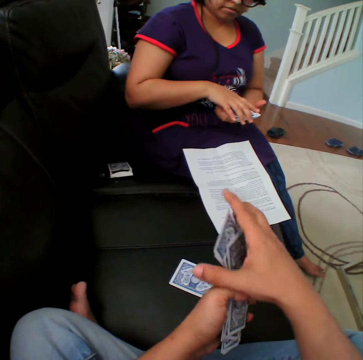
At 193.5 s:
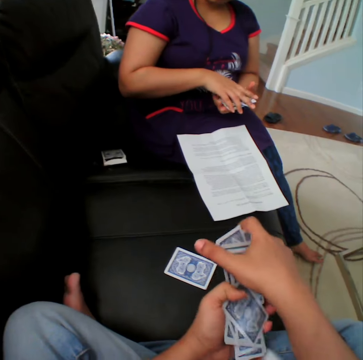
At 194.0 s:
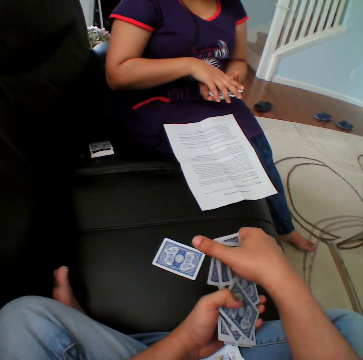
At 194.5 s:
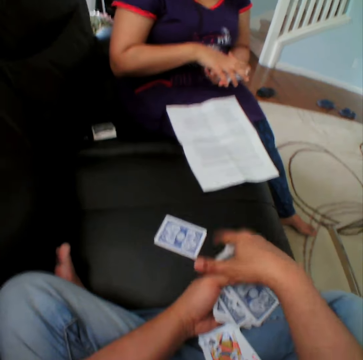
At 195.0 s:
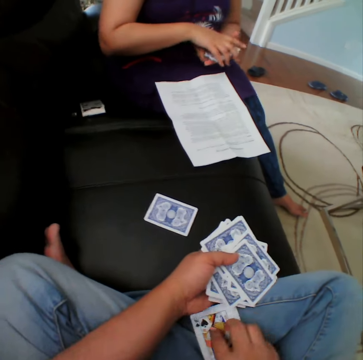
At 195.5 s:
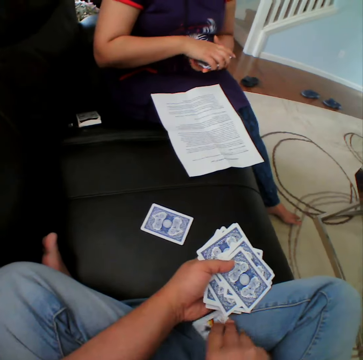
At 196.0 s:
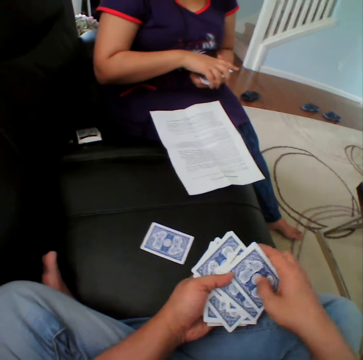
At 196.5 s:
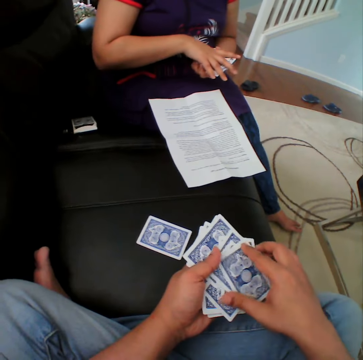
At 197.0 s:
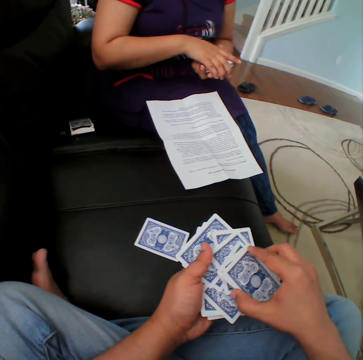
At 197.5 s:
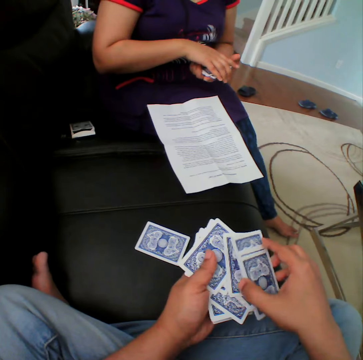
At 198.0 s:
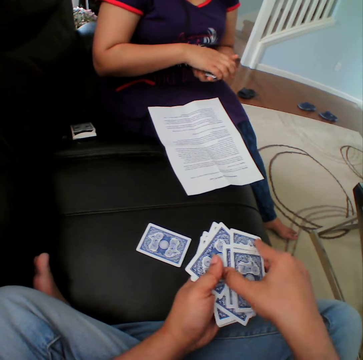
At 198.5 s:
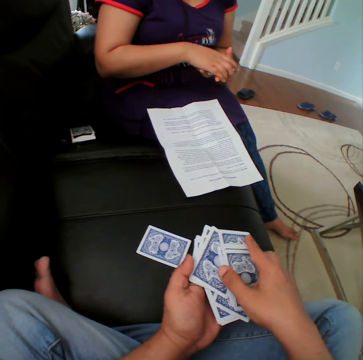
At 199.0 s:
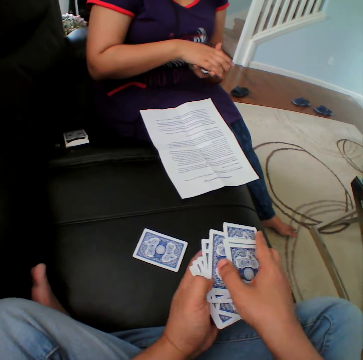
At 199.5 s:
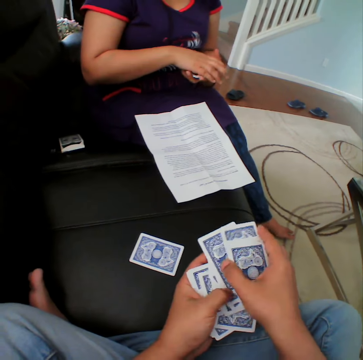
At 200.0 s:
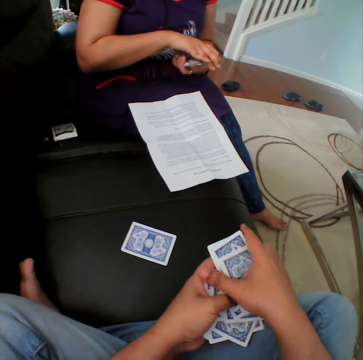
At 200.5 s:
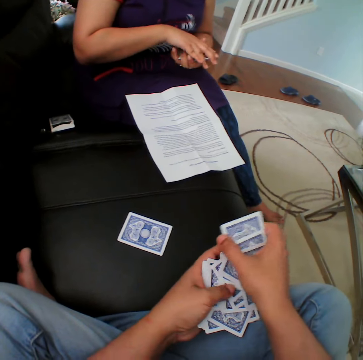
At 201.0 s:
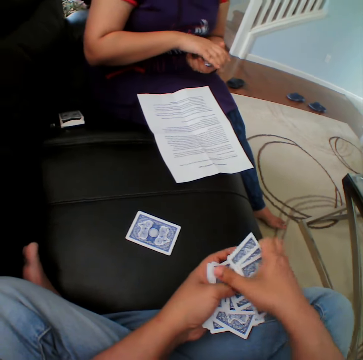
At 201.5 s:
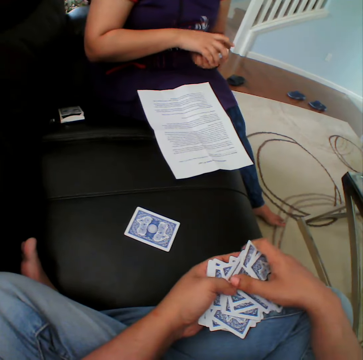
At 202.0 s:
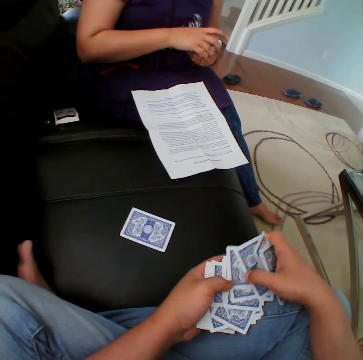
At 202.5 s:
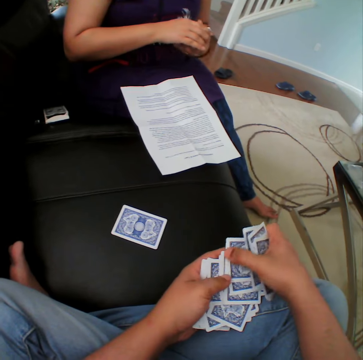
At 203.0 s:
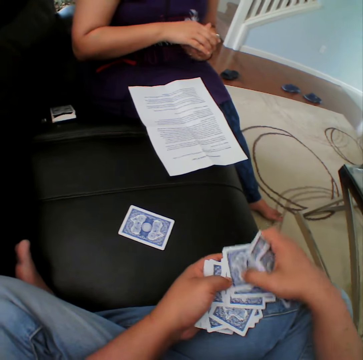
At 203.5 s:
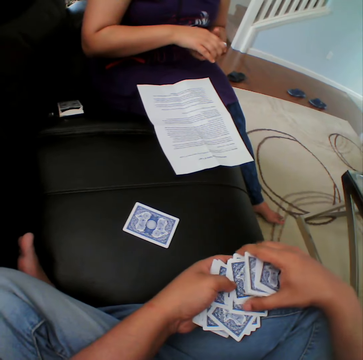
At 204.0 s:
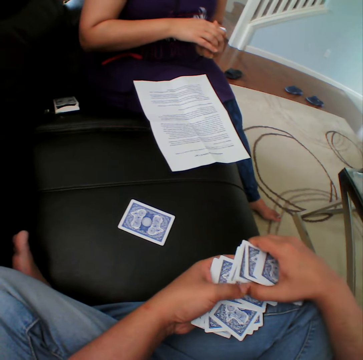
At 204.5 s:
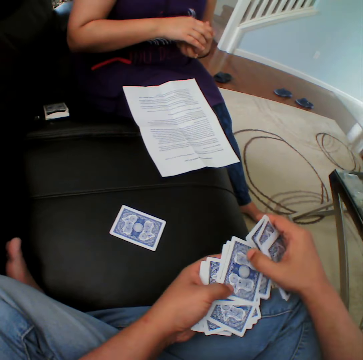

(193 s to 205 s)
The camera wearer arranges the cards.

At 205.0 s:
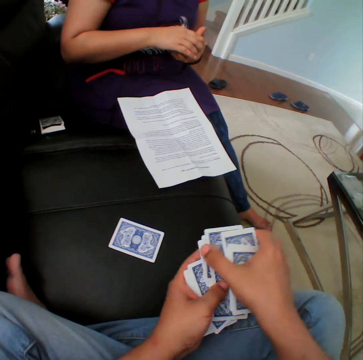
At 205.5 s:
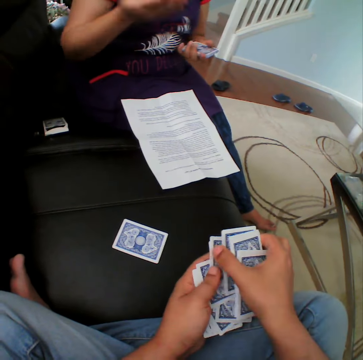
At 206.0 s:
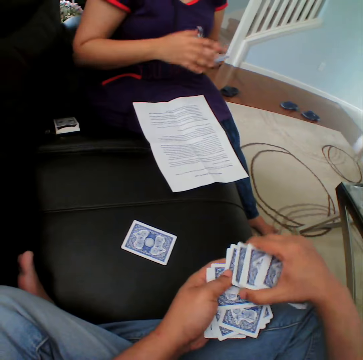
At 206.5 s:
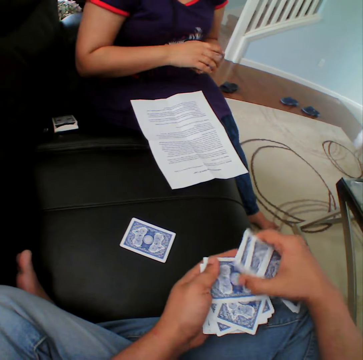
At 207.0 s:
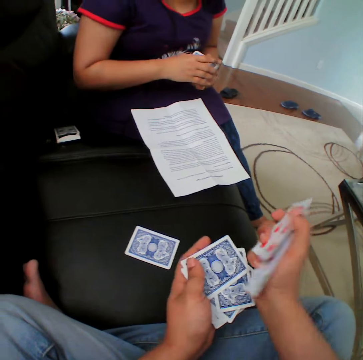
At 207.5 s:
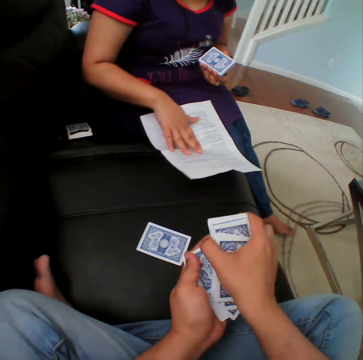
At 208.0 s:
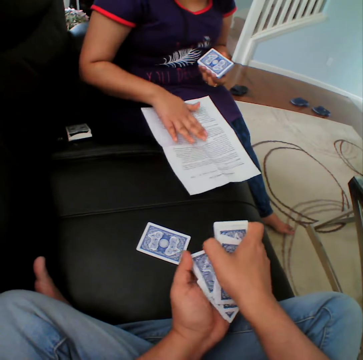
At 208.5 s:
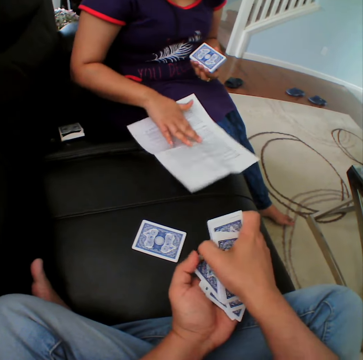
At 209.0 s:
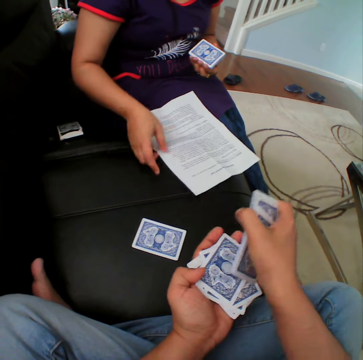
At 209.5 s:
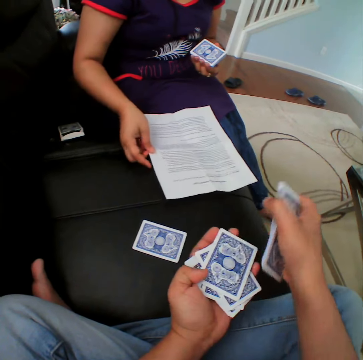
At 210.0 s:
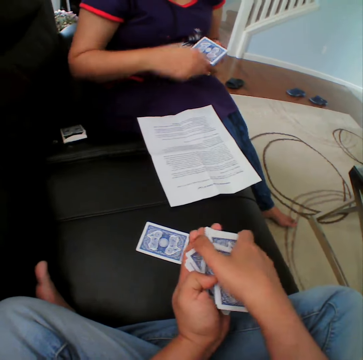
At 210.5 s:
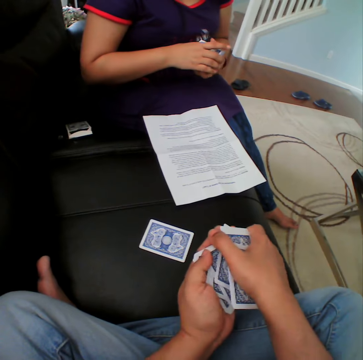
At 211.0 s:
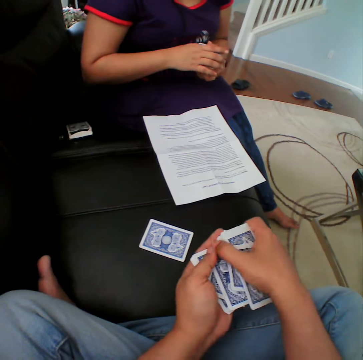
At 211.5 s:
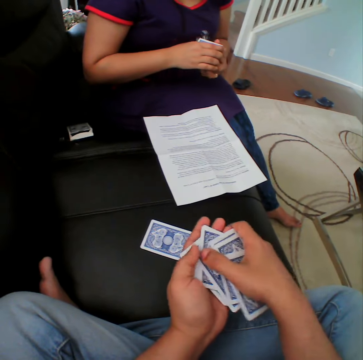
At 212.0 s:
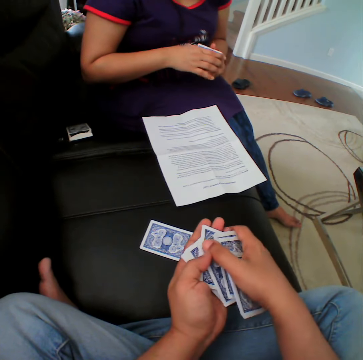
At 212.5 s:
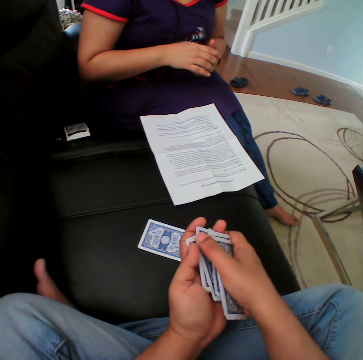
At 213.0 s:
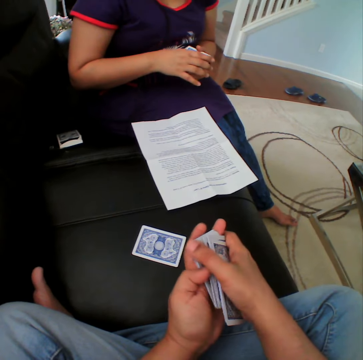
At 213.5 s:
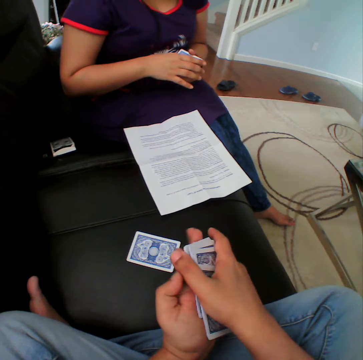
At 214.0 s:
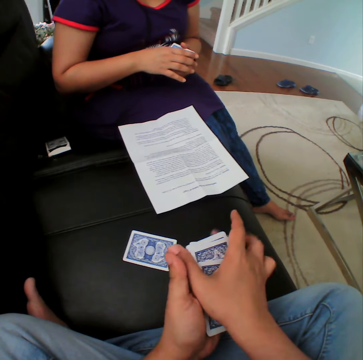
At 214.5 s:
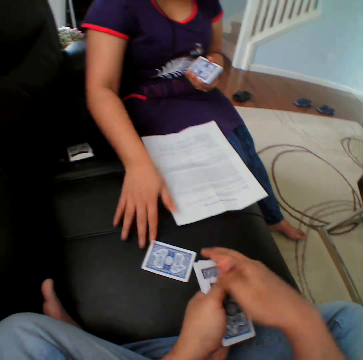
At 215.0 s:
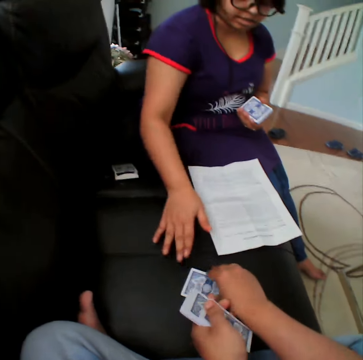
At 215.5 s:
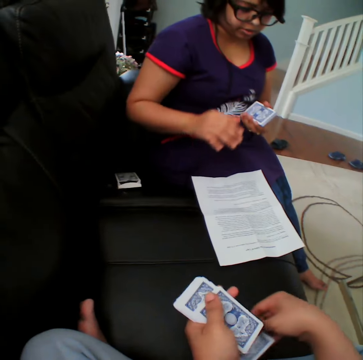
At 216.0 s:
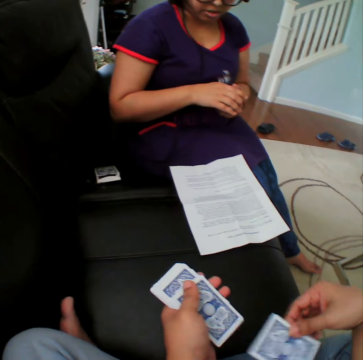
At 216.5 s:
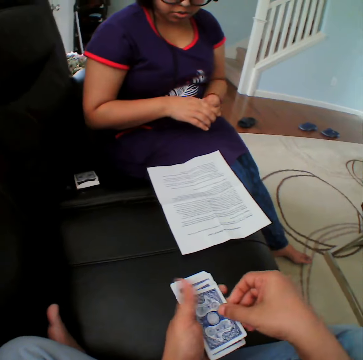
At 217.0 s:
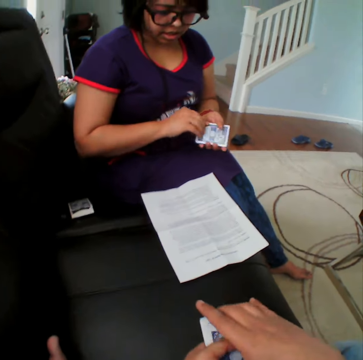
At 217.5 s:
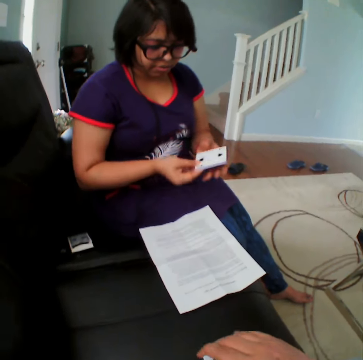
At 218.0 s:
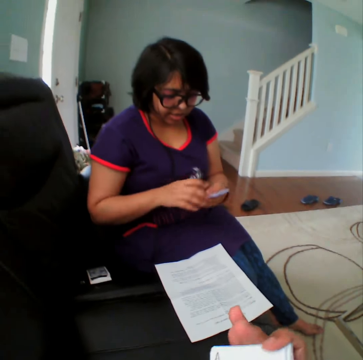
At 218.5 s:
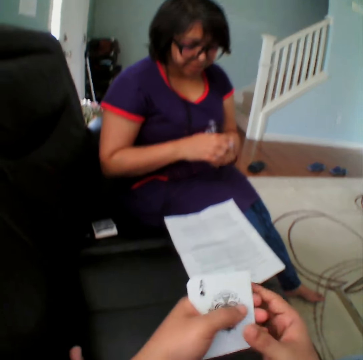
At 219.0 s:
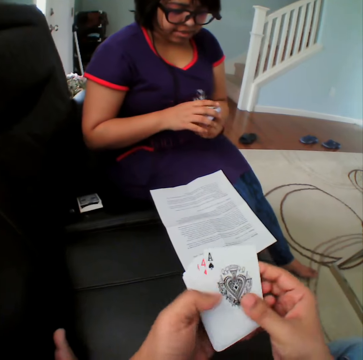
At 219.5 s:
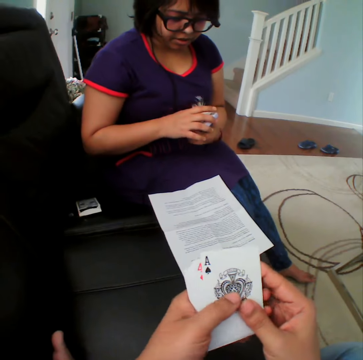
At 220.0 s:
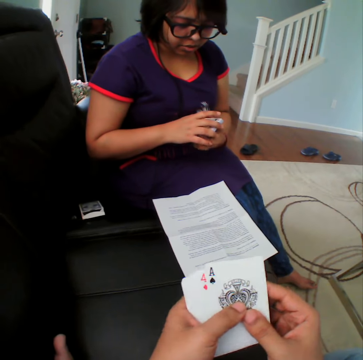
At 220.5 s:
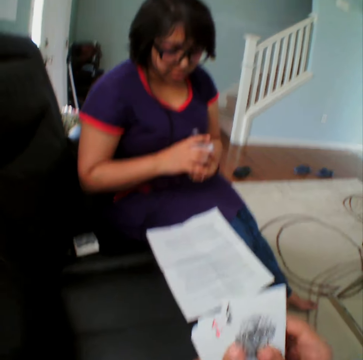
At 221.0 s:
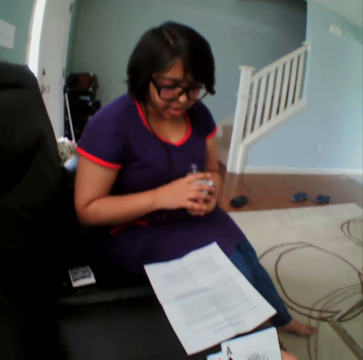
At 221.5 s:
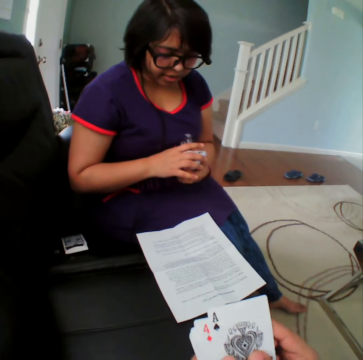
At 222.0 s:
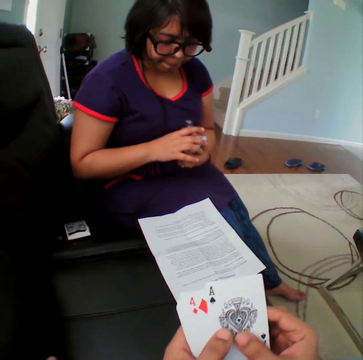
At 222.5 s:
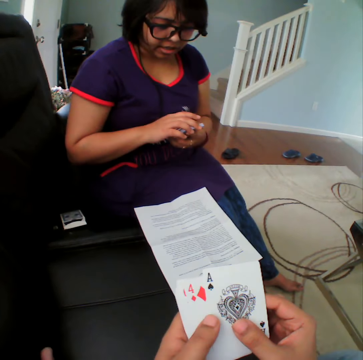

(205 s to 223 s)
A person holds the instruction paper. The person touches the paper. The camera wearer arranges the cards. The person holds the card. The camera wearer picks up the card. They arrange the cards and select the cards. The person reads the instructions on the paper.

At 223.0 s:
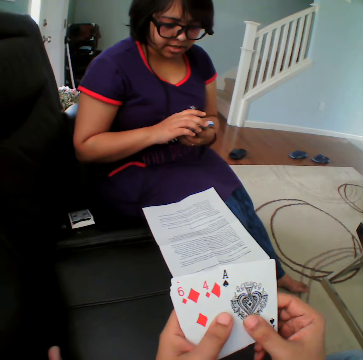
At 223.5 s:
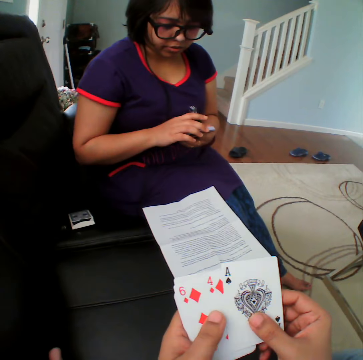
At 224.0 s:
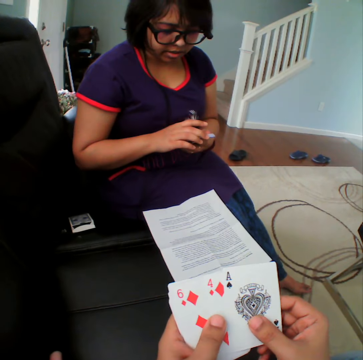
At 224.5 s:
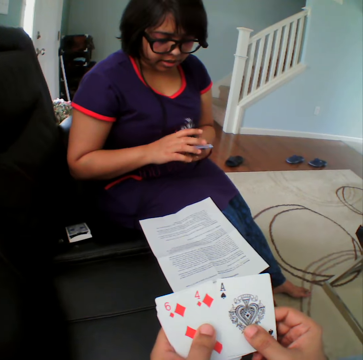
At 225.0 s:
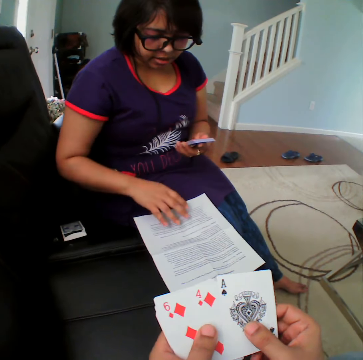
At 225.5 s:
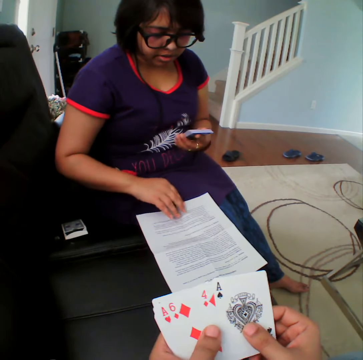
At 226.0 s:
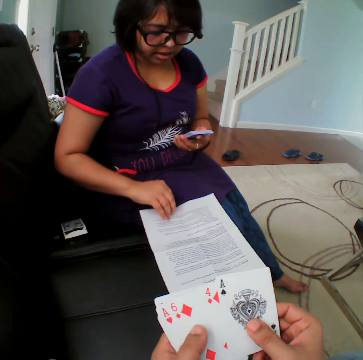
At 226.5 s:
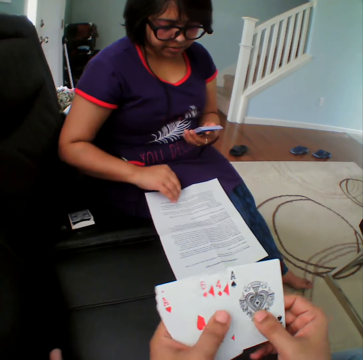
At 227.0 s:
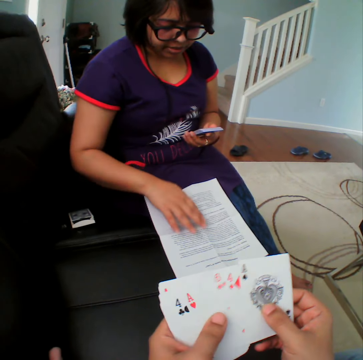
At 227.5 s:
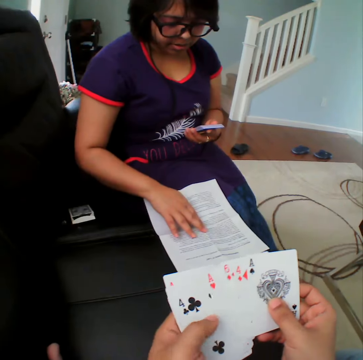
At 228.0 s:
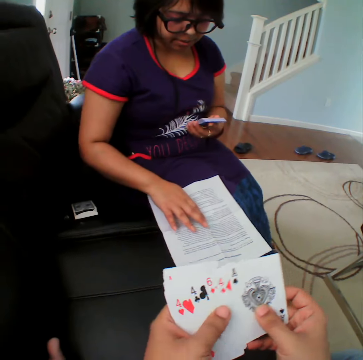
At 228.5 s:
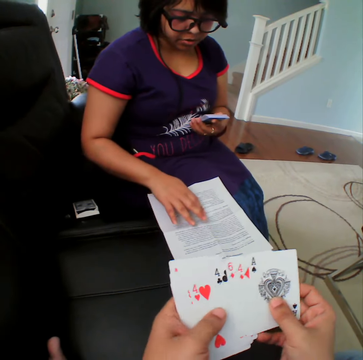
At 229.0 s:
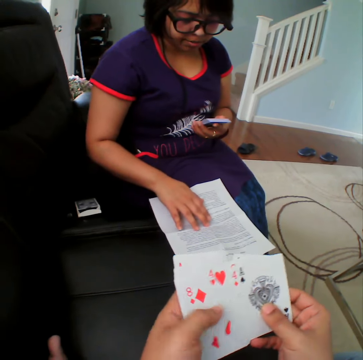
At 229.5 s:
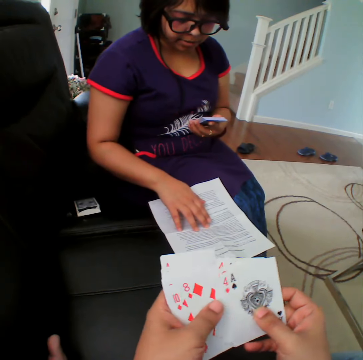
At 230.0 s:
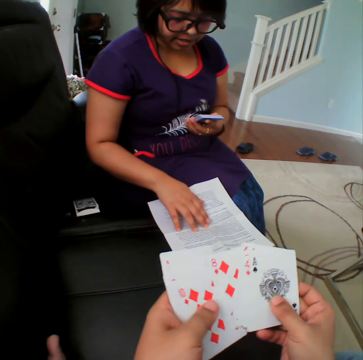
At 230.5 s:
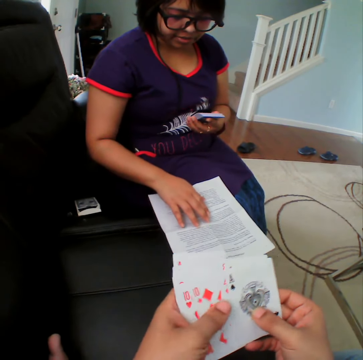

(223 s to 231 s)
A person touches the cards. The person holds the instruction paper and reads the instructions on the paper. The camera wearer moves the cards in the hand.
